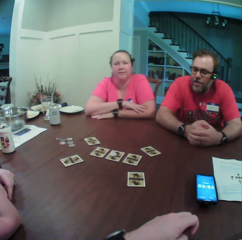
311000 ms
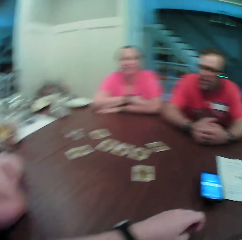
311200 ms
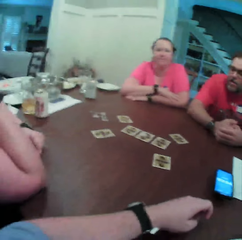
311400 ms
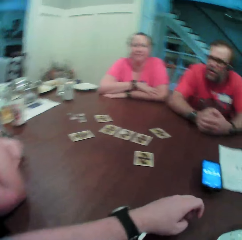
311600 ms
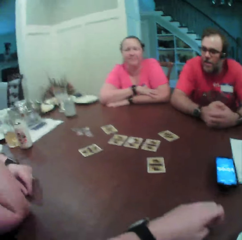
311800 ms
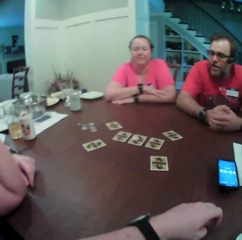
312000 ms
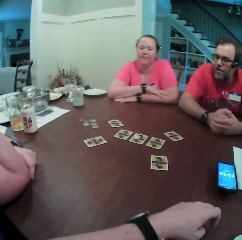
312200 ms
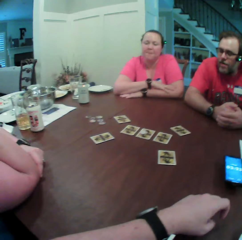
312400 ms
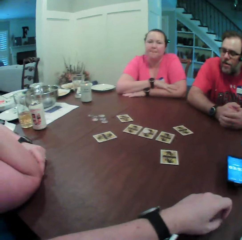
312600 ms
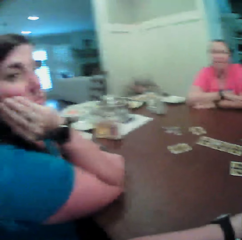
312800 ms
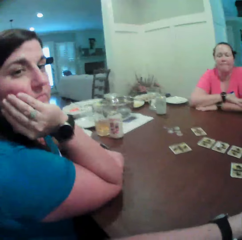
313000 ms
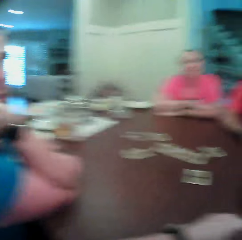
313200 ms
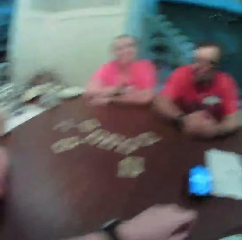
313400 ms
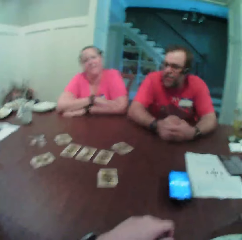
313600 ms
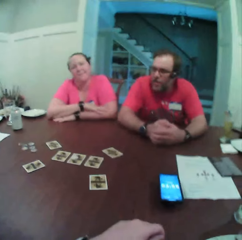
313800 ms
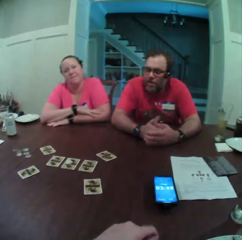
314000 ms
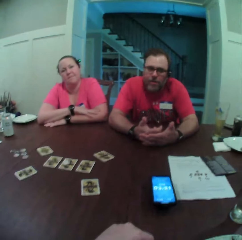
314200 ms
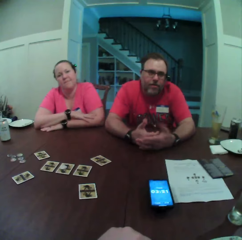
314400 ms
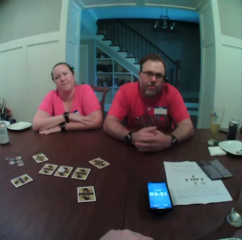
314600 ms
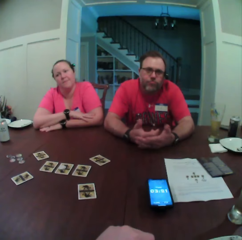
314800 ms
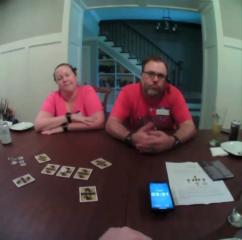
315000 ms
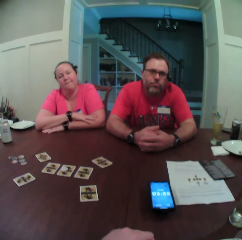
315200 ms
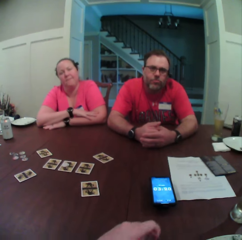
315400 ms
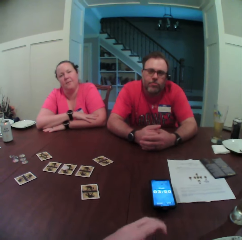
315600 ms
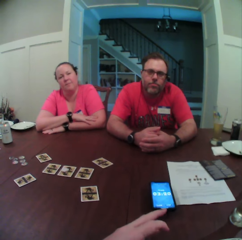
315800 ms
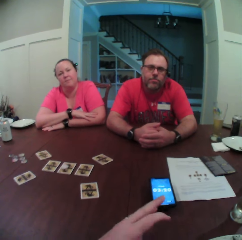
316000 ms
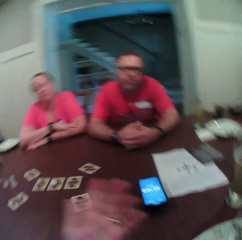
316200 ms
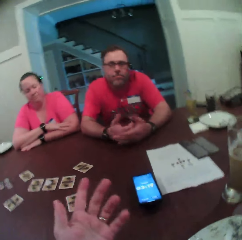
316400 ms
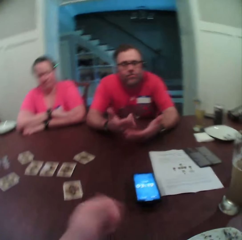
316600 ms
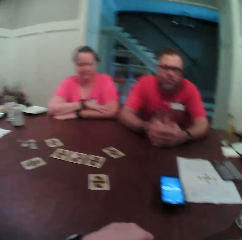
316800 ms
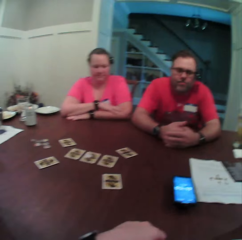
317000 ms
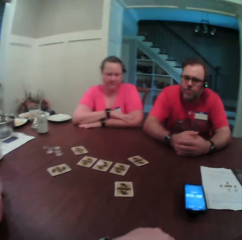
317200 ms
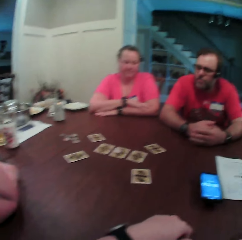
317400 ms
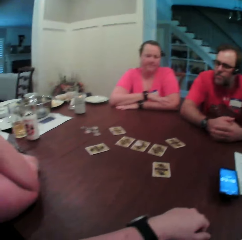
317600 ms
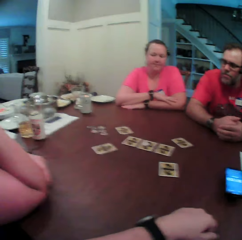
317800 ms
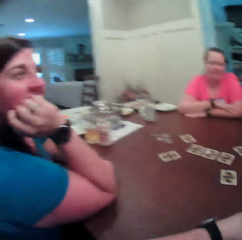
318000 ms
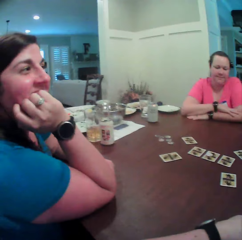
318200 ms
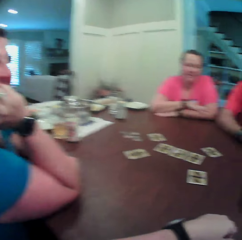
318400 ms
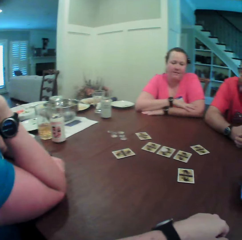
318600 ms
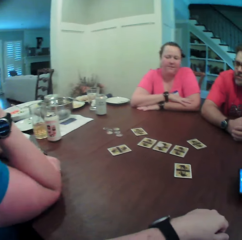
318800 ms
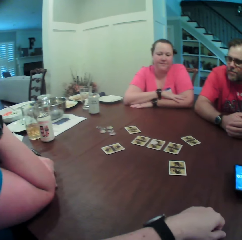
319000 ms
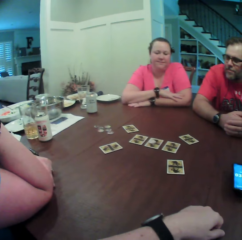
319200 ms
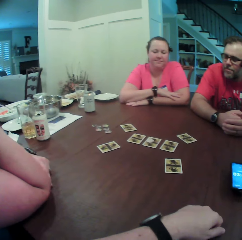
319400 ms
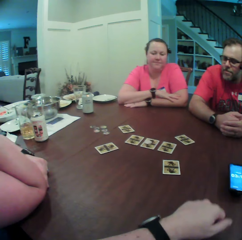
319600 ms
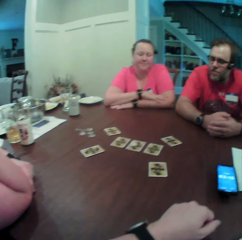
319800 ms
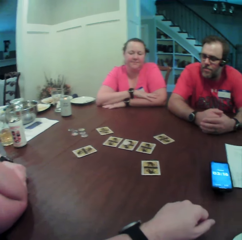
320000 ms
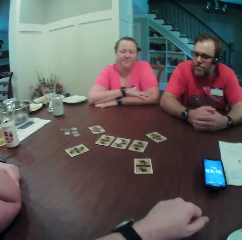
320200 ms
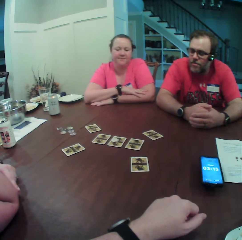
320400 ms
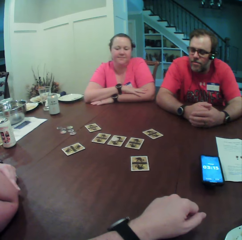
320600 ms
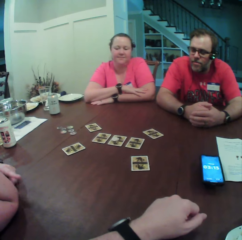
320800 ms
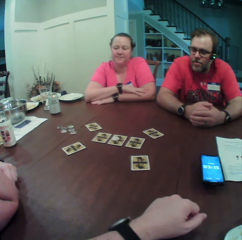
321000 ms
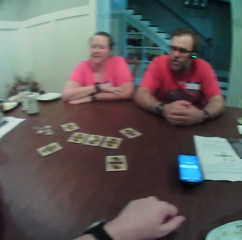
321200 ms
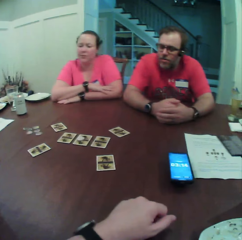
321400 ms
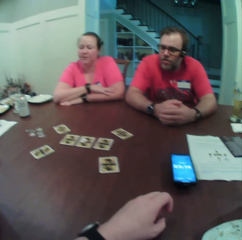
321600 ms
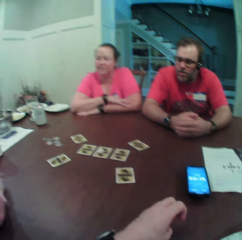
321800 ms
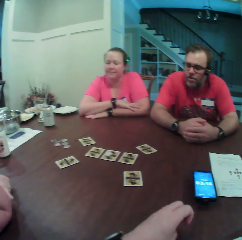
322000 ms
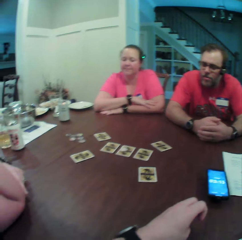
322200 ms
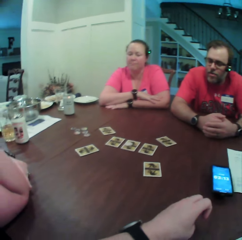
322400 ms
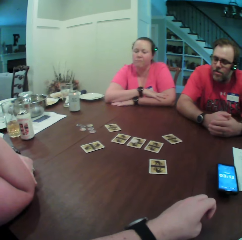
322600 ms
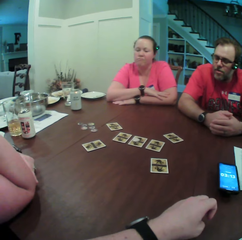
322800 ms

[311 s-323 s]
The woman holds her face with her right hand. A man gestures with his hands. The camera wearer gestures with his hands.

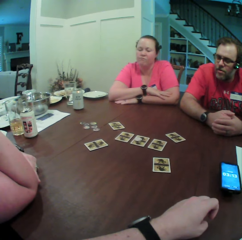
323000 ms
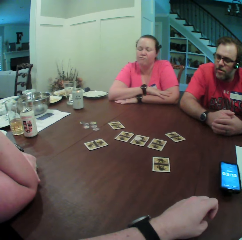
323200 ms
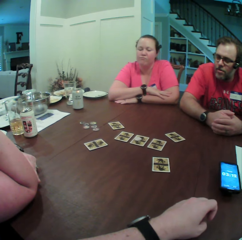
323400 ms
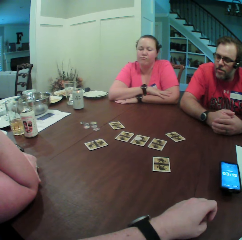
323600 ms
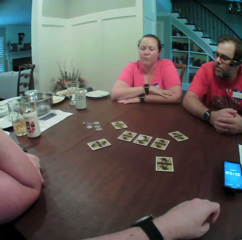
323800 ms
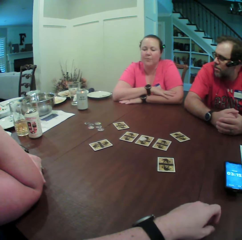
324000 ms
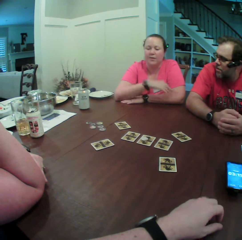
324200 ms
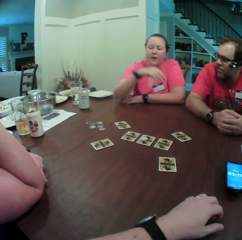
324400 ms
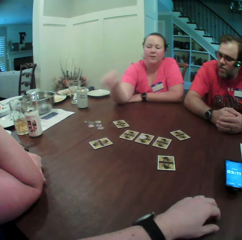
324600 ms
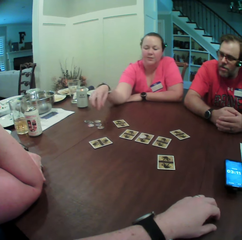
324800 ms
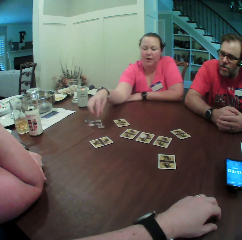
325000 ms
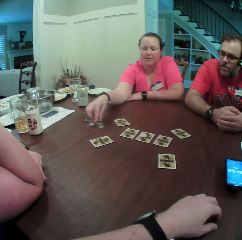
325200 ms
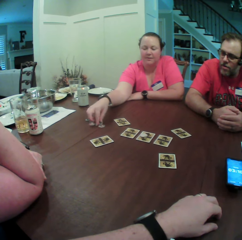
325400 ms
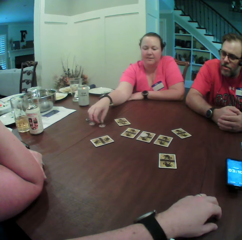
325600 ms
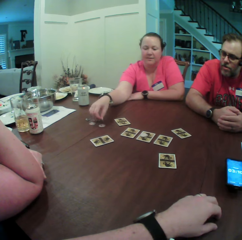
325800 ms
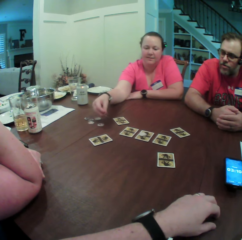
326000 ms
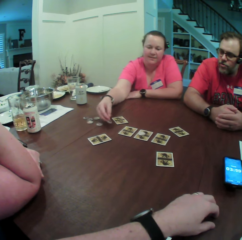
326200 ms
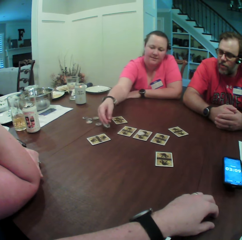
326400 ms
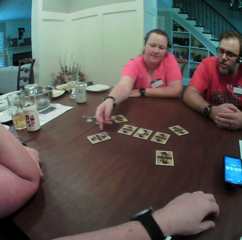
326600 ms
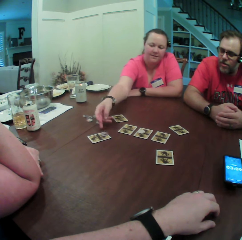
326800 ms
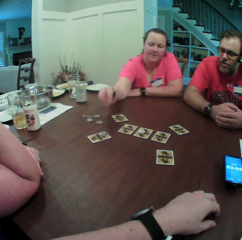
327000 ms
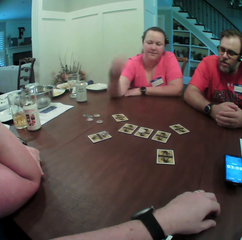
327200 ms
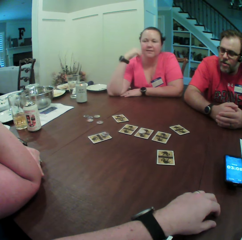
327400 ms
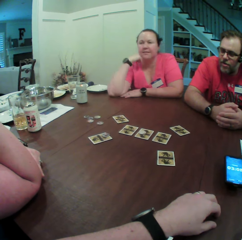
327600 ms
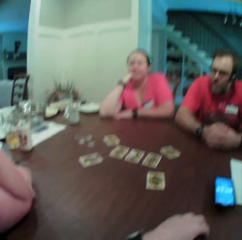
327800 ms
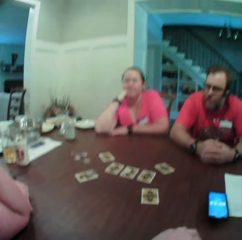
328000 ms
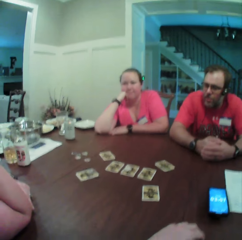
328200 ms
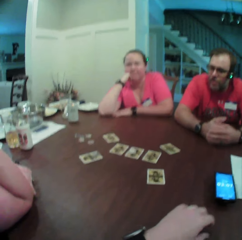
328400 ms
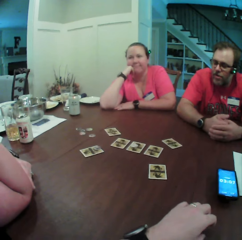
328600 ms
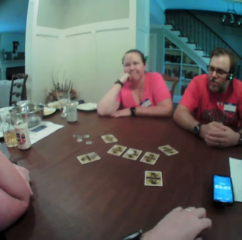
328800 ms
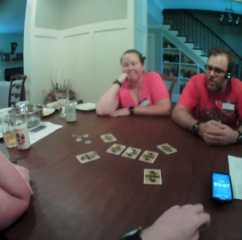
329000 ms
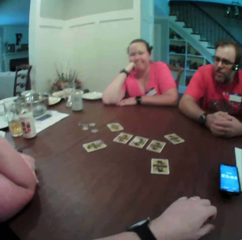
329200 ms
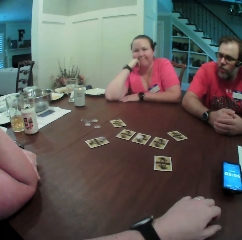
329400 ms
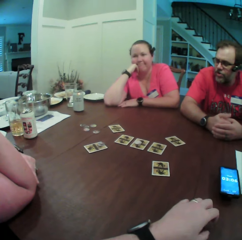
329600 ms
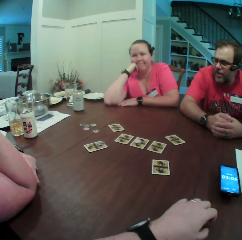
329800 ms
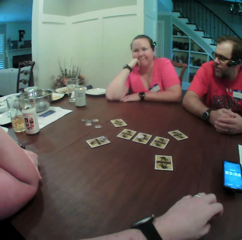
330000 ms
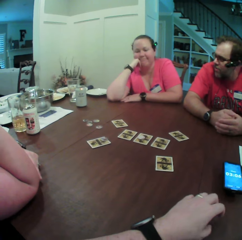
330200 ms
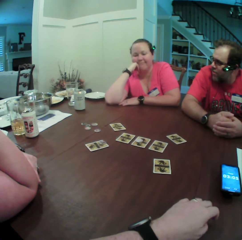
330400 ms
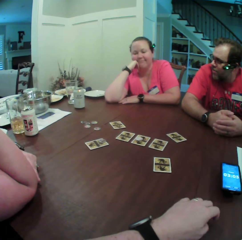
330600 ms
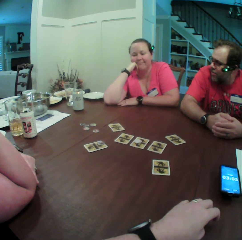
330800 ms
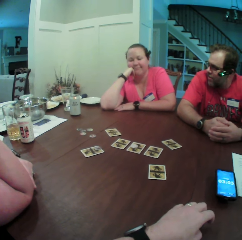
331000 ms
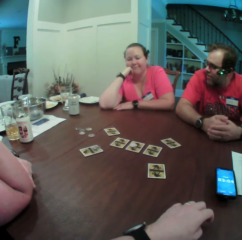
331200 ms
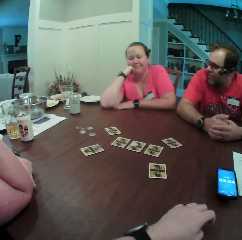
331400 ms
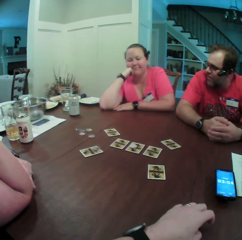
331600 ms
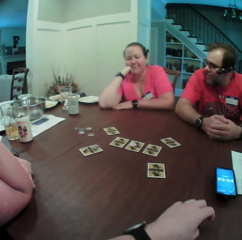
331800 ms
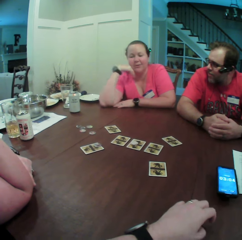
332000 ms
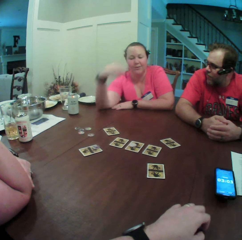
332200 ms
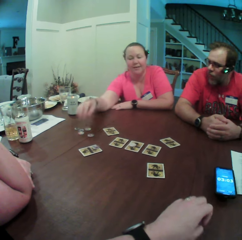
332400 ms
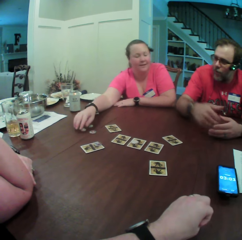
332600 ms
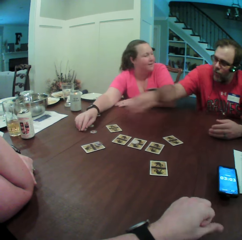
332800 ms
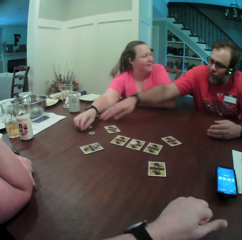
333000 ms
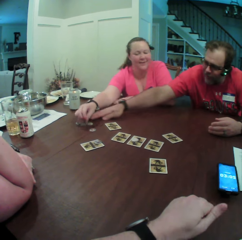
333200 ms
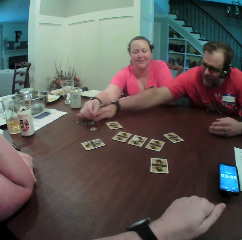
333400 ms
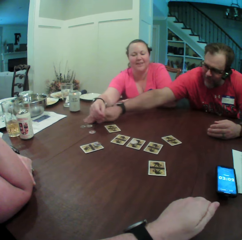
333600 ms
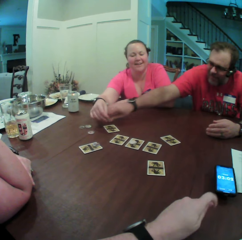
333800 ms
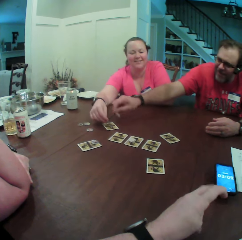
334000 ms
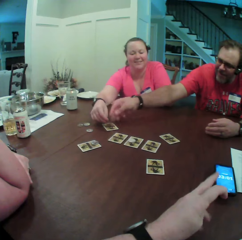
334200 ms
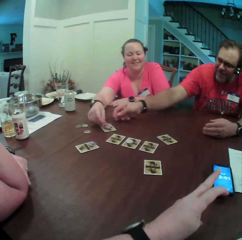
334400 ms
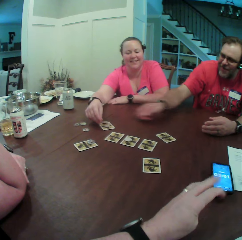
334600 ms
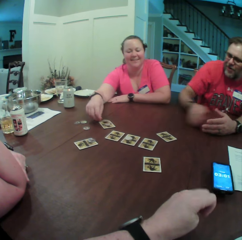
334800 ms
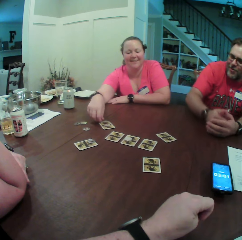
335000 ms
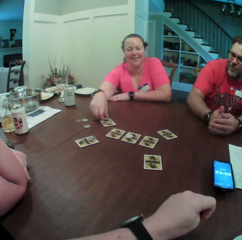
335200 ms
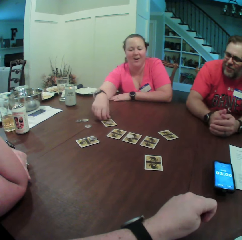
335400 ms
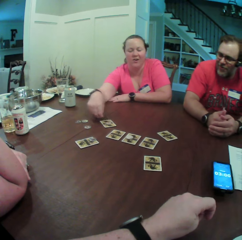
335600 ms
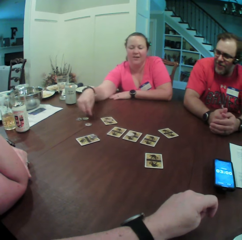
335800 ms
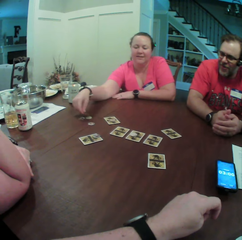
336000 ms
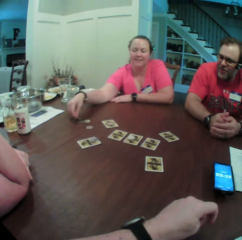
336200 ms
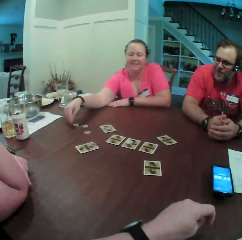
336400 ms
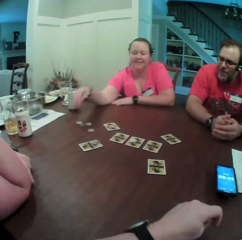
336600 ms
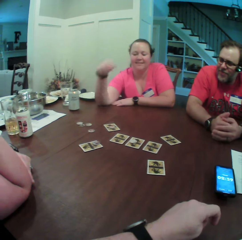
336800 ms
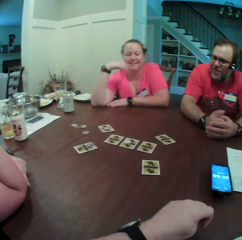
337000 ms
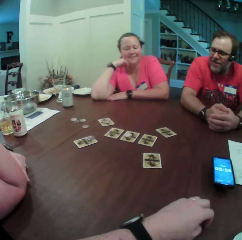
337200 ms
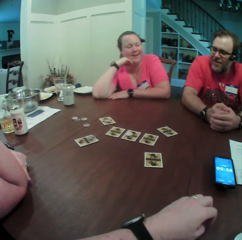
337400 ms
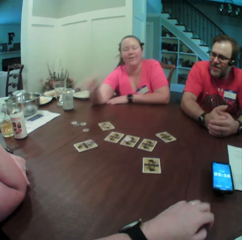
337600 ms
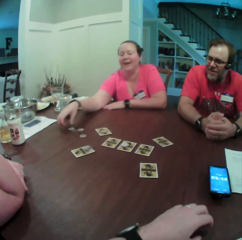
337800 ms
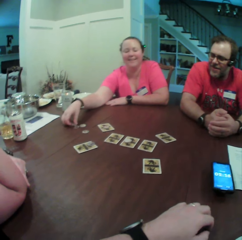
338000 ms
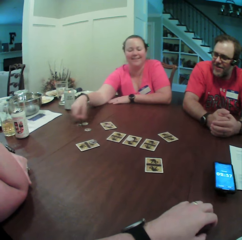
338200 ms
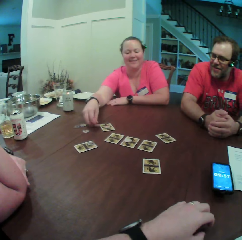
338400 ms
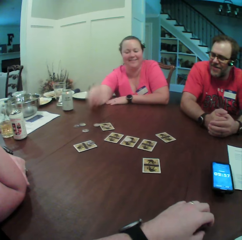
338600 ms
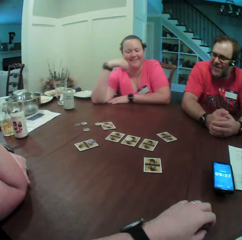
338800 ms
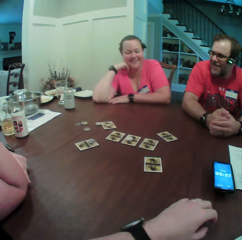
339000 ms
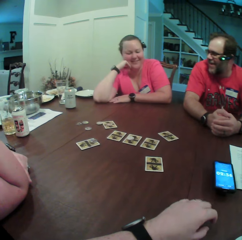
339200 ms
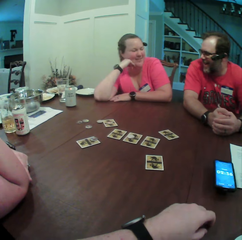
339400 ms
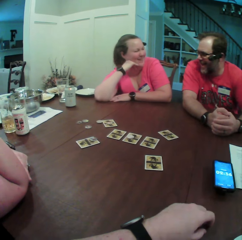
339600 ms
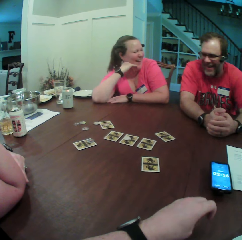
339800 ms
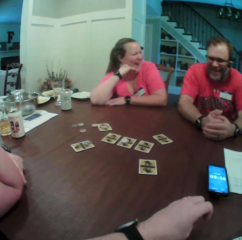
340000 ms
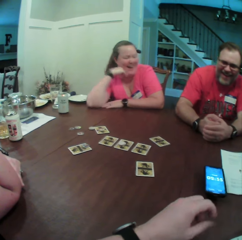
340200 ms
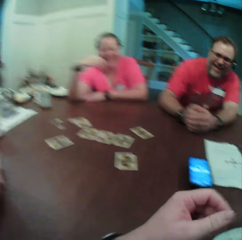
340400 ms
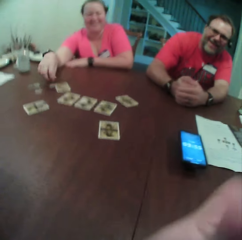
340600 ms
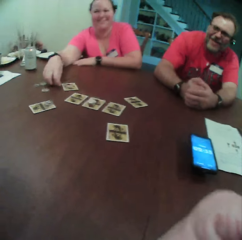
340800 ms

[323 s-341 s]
A woman plays a card game. The woman picks a poker chip from the table with her right hand, drops the poker chip on a card on the table with her right hand, and puts her right hand on her face. The camera wearer plays with his hands. The woman picks the poker chip from the table with her right hand and plays a card game. A man shifts the poker chip on the table with his right hand. The man picks the poker chip from the table with his right hand and plays a card game. The man drops the poker chip on the card on the table with his right hand. The woman drops the poker chip on the card on the table with her right hand. The man moves his right hand on the table. The woman picks the poker chip from the card on the table with her right hand, drops the poker chip on the table with her right hand, and puts her right hand on her face. The woman picks the poker chip from the table with her right hand, drops the poker chip on the table with her right hand, and puts her right hand on her face. The camera wearer cleans his face with his left hand.
